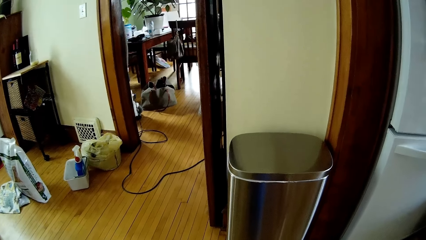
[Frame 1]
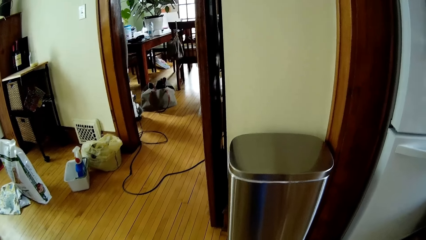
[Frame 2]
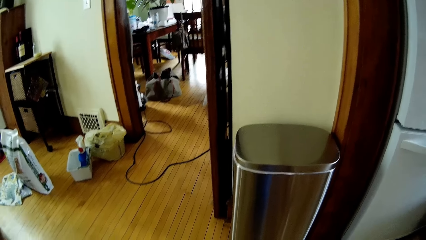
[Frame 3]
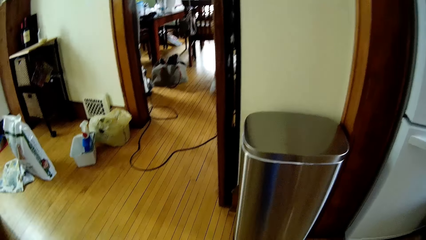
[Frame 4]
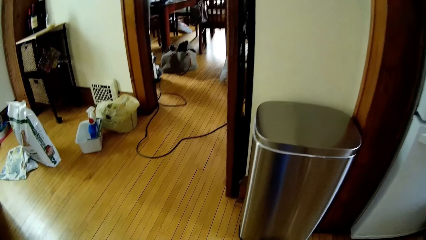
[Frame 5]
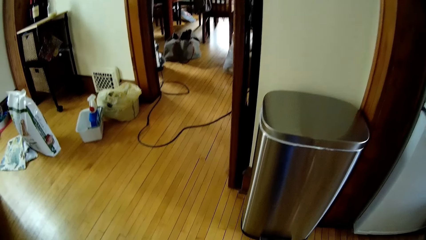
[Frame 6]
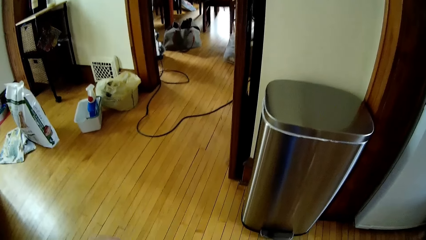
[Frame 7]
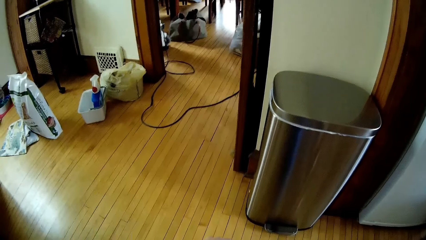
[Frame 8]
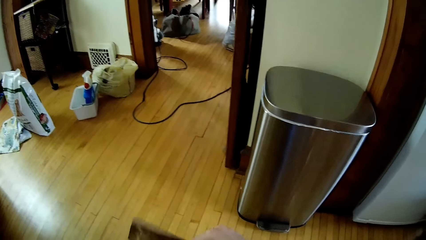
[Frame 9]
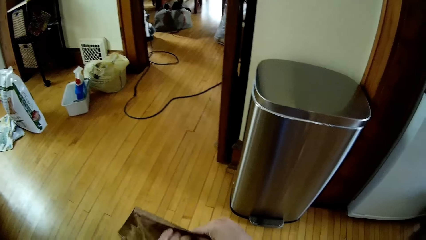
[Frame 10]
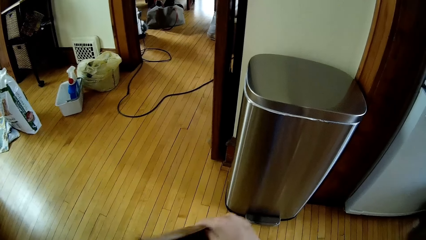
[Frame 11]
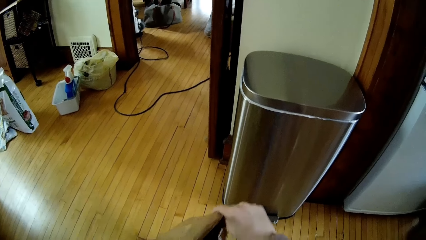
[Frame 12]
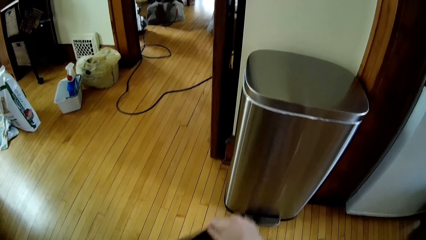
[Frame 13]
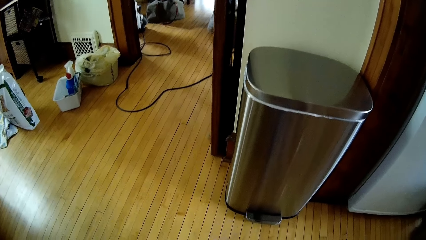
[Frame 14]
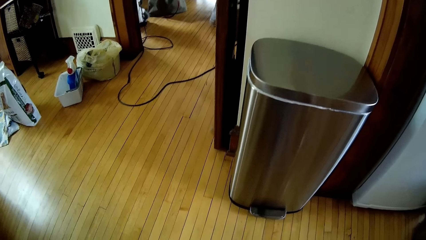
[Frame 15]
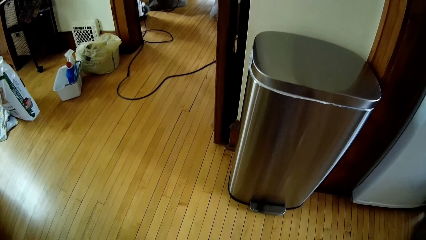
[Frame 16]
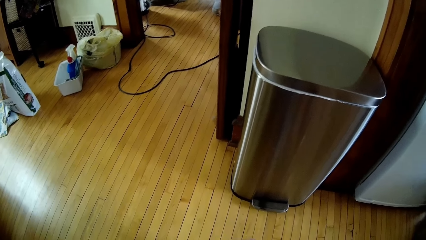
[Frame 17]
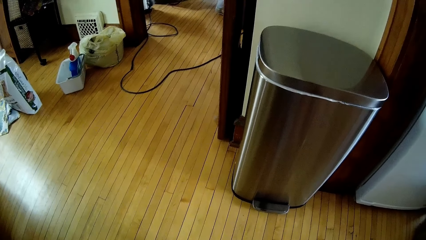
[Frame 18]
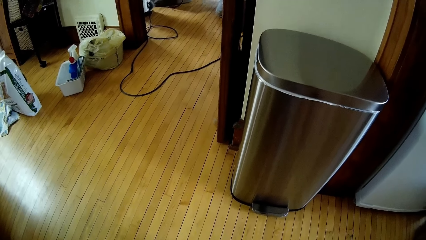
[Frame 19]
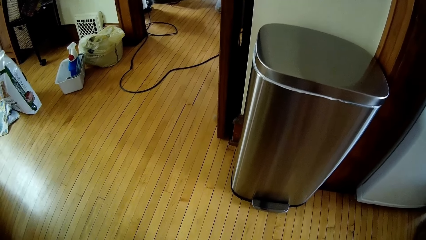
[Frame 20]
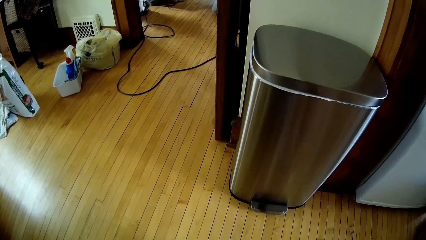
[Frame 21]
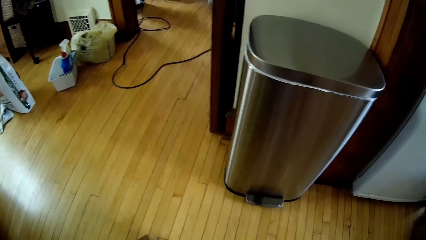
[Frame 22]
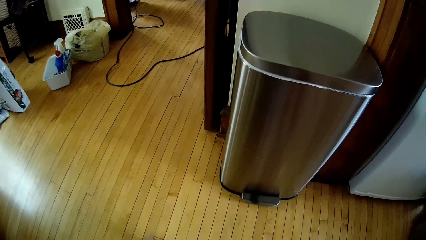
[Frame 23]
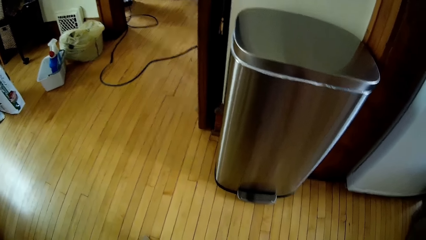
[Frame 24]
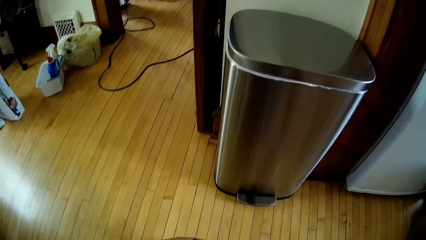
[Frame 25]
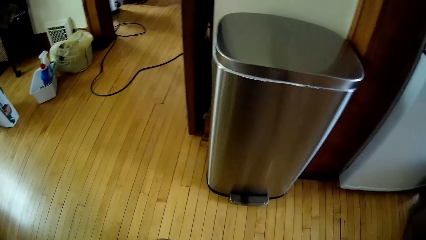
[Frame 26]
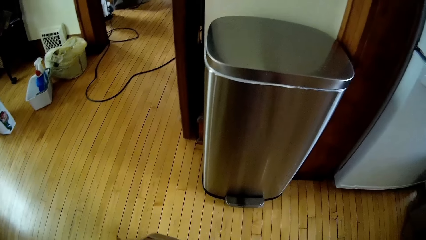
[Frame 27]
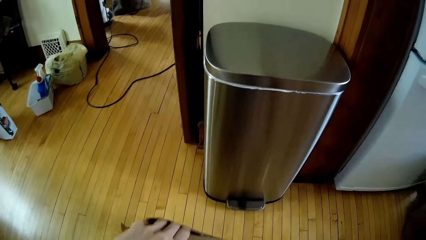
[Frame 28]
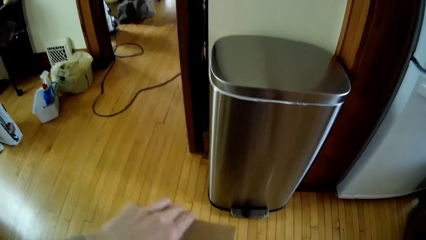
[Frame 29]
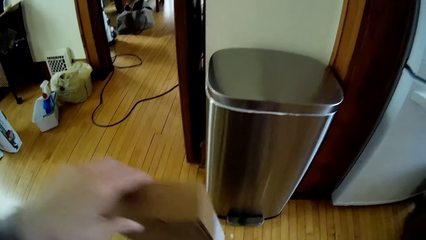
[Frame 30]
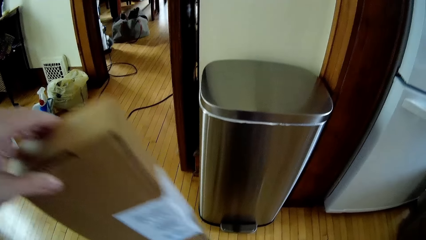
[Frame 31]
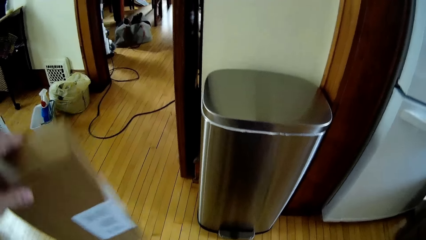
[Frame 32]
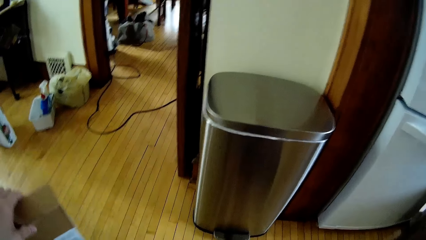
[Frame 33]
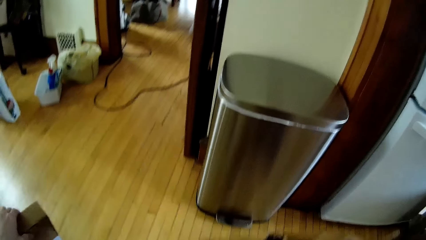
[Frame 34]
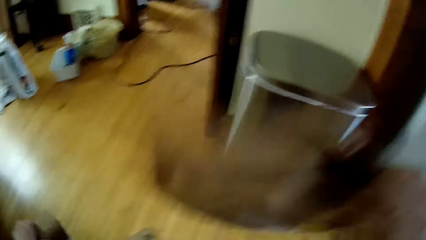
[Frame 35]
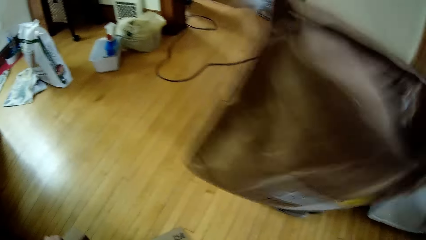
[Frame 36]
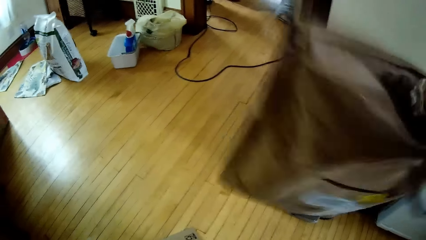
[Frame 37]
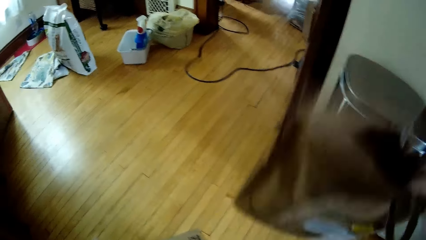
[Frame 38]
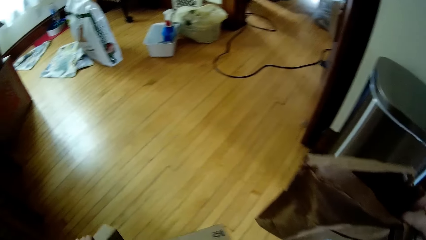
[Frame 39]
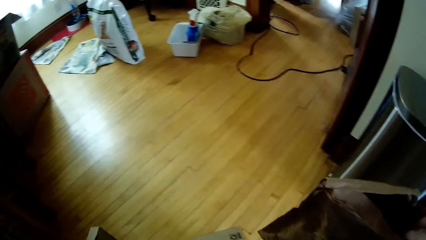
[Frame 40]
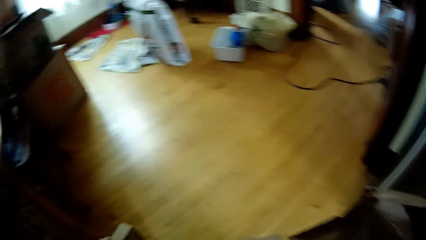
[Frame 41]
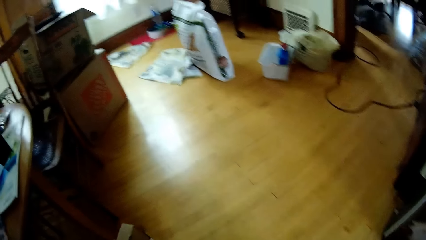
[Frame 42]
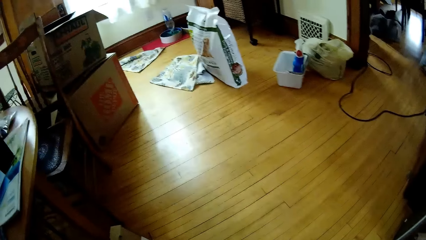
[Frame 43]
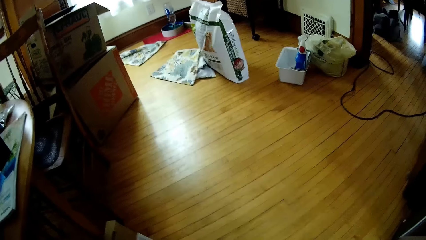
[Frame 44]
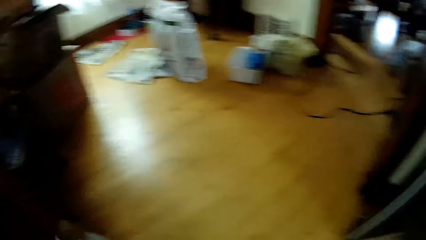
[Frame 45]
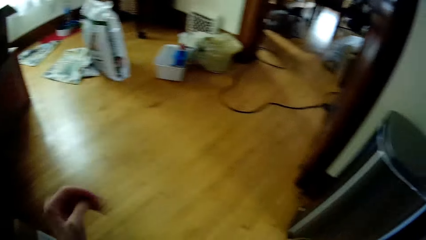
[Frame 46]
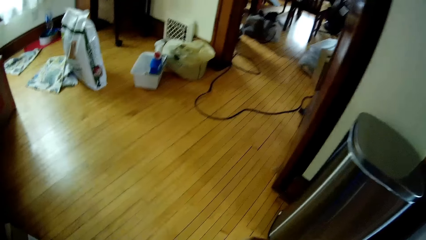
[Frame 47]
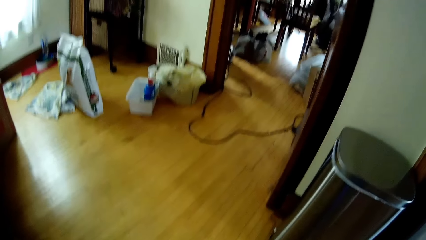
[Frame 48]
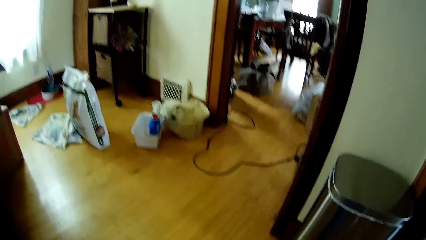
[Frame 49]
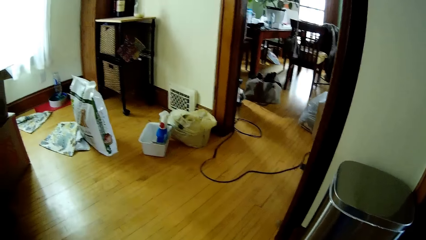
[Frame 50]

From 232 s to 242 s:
The camera wearer opens an envelope with both hands. She takes a cardboard box out of the envelope with her left hand. She places the cardboard box on the floor with her left hand. She shakes the mail envelope. She moves the box with her left hand.

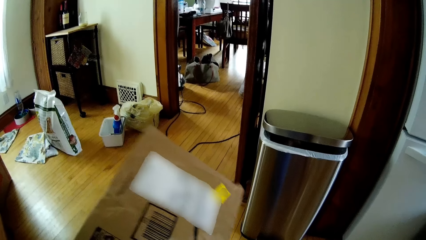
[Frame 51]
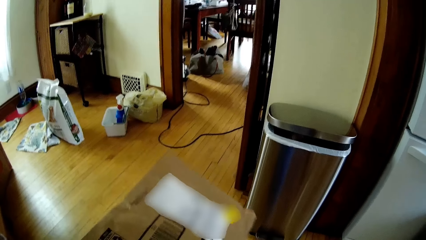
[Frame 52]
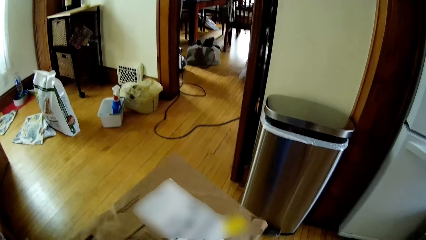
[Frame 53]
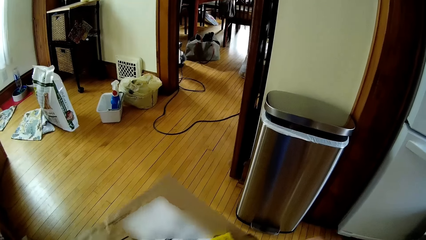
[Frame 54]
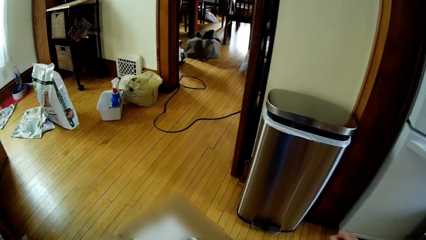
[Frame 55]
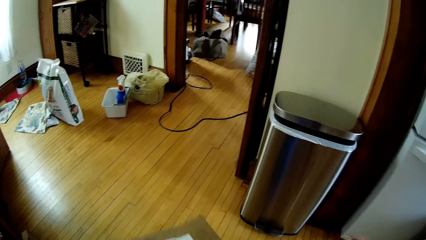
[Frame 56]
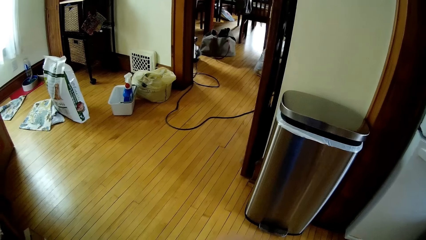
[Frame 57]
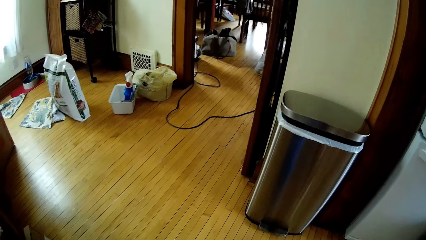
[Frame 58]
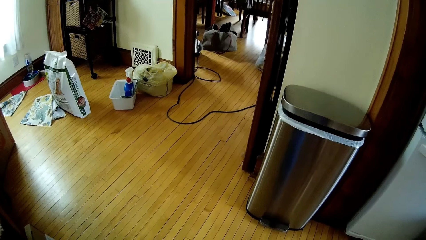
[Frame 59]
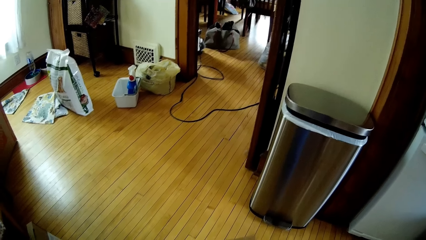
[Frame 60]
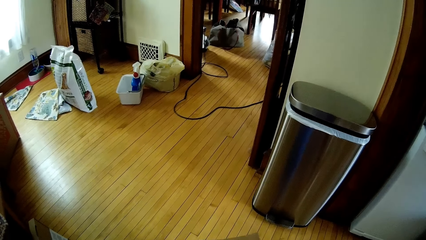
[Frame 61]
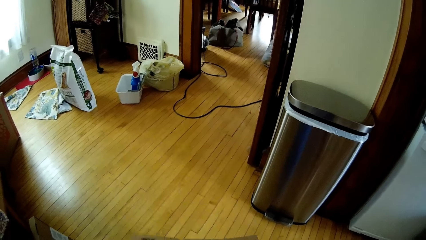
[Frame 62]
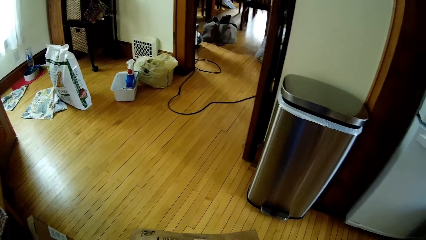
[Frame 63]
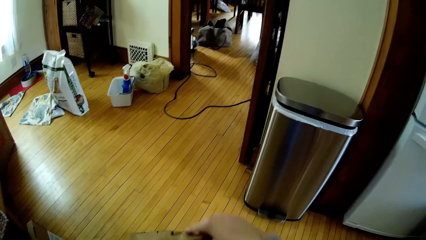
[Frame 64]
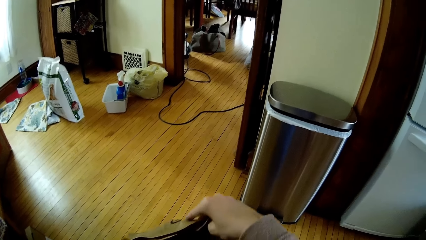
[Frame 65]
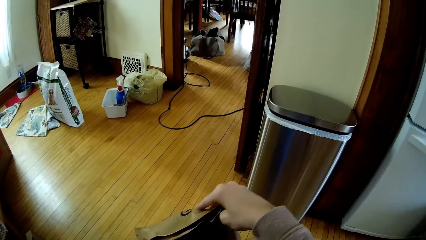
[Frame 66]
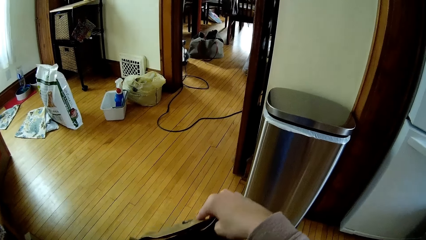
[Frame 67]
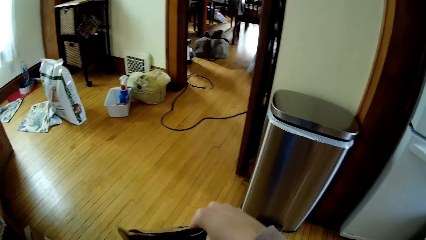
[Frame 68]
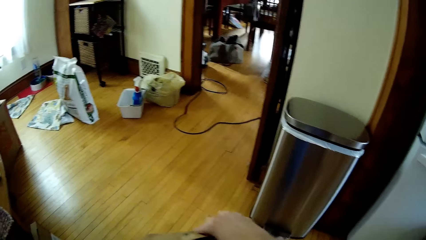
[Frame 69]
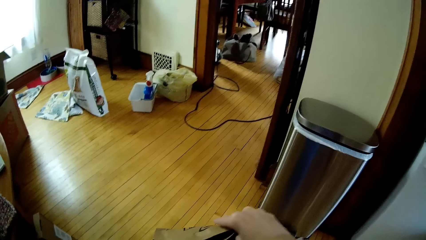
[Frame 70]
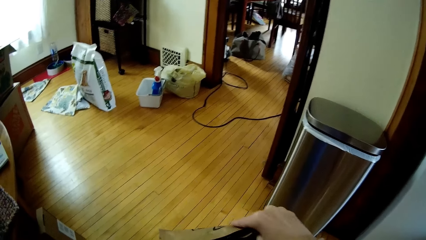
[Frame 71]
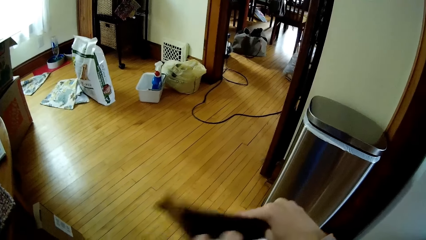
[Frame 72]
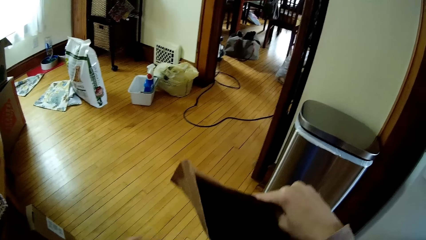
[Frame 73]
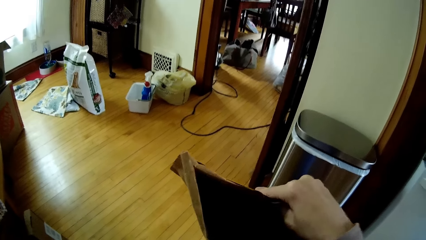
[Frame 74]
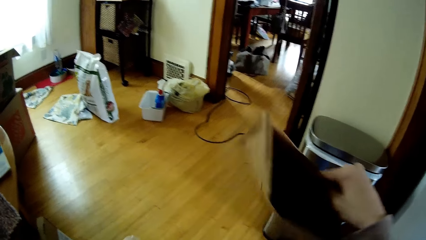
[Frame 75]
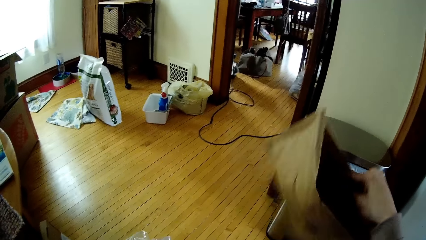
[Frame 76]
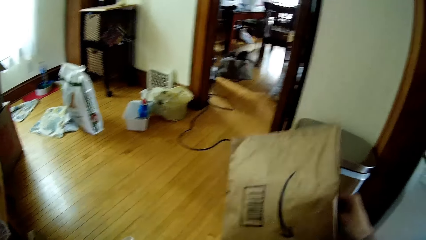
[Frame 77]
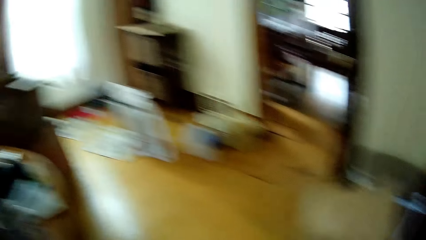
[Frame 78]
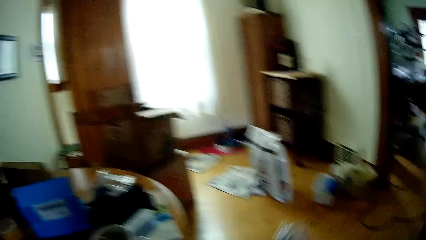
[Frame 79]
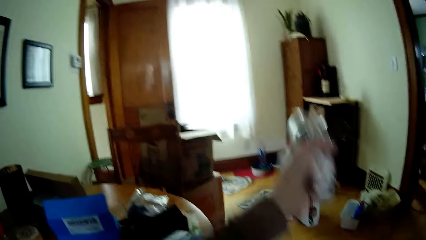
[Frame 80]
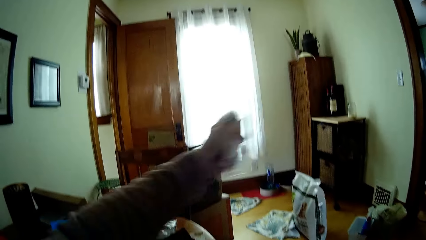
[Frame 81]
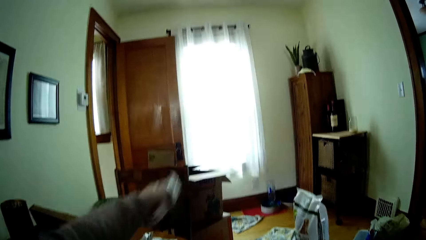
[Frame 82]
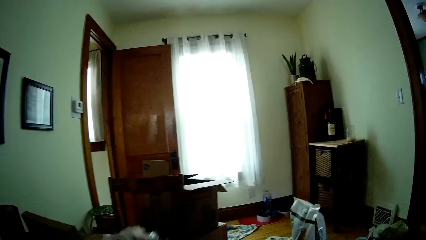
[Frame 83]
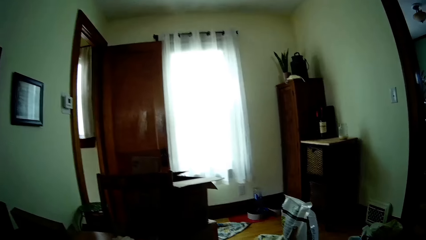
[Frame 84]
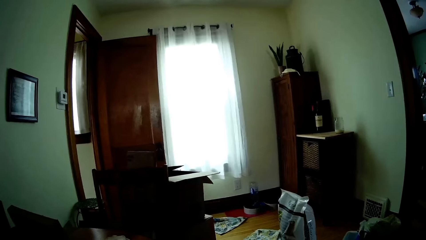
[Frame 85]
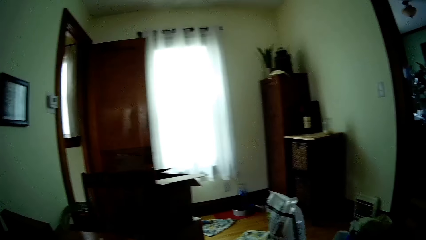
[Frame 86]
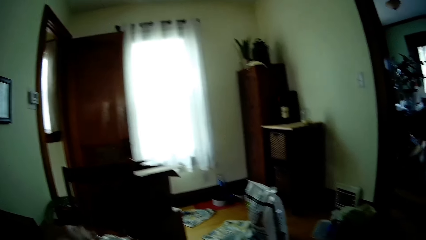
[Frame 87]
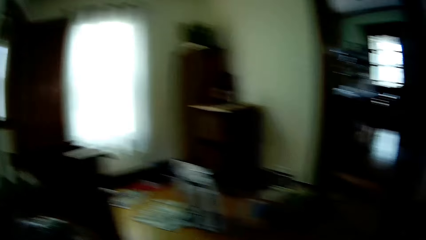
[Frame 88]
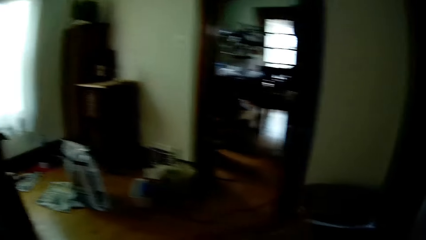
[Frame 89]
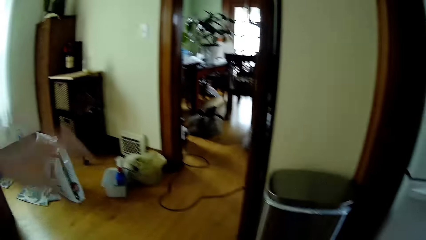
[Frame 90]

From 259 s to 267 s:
The camera wearer cuts the mail envelope. She opens the envelope with both hands. She removes a plastic bag from the mail envelope, shakes the mail envelope, and places electronic accessories on the table with her left hand.
